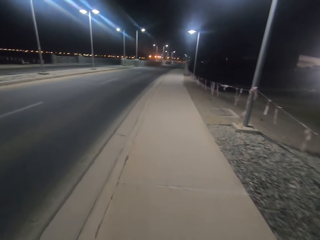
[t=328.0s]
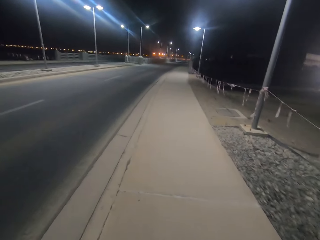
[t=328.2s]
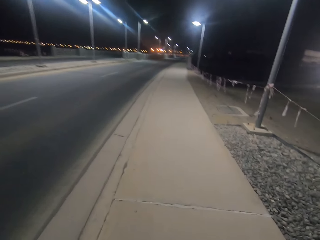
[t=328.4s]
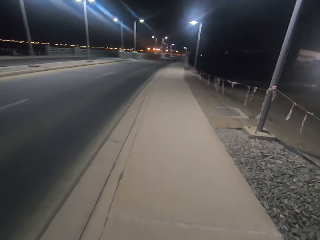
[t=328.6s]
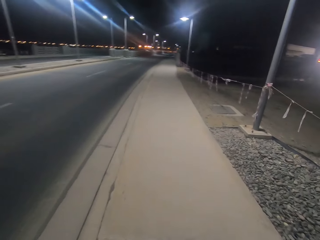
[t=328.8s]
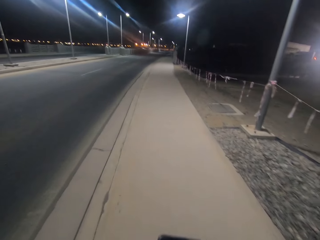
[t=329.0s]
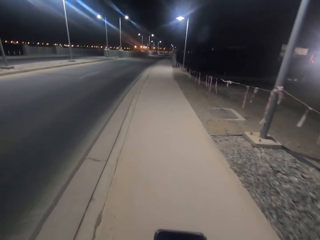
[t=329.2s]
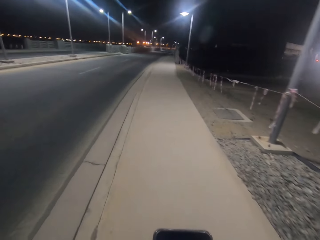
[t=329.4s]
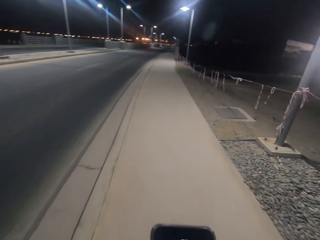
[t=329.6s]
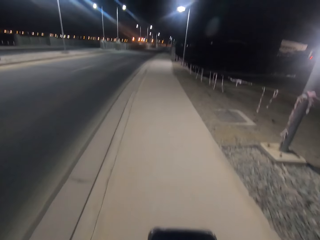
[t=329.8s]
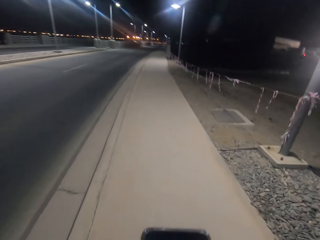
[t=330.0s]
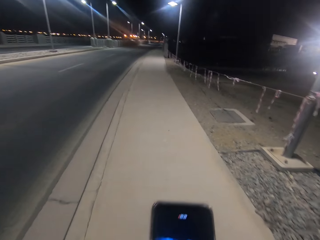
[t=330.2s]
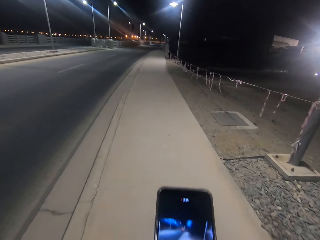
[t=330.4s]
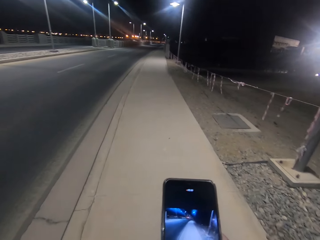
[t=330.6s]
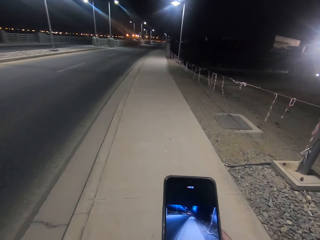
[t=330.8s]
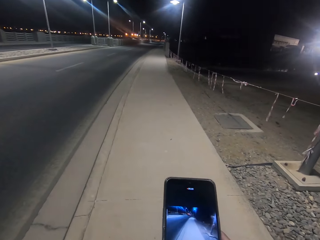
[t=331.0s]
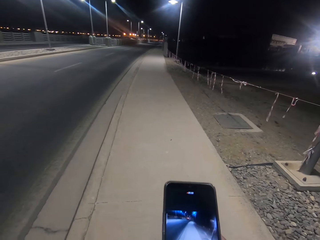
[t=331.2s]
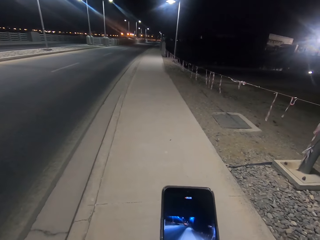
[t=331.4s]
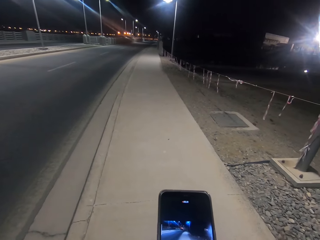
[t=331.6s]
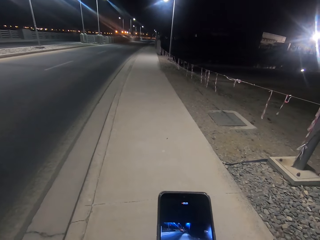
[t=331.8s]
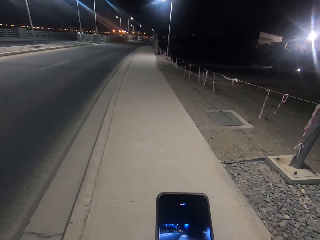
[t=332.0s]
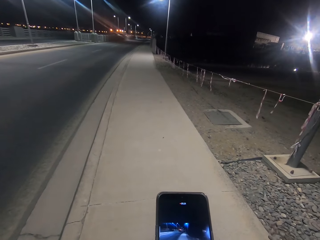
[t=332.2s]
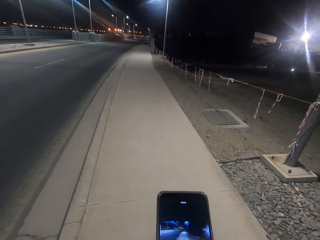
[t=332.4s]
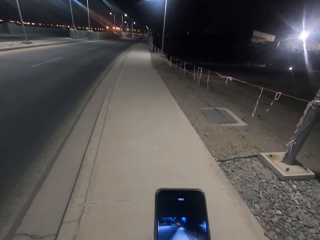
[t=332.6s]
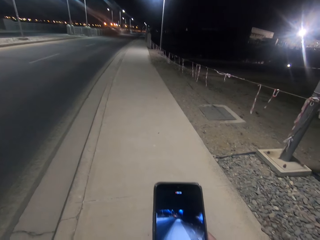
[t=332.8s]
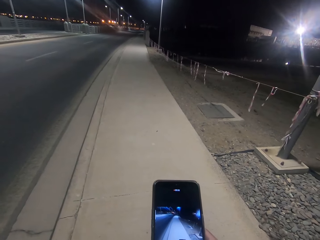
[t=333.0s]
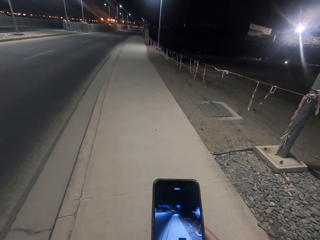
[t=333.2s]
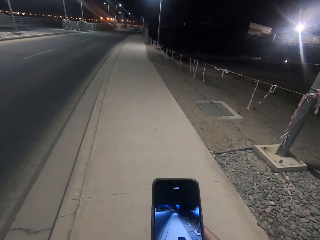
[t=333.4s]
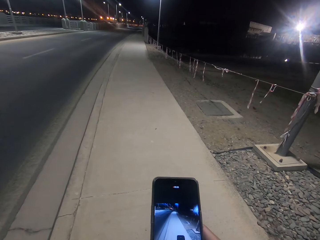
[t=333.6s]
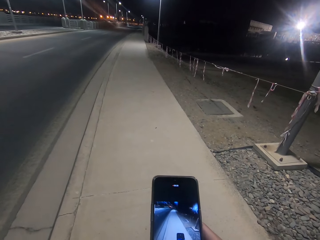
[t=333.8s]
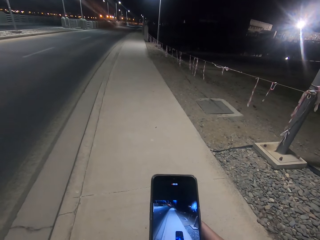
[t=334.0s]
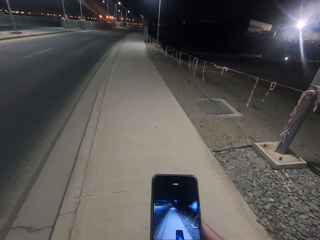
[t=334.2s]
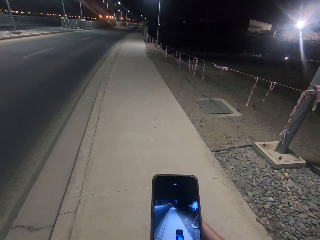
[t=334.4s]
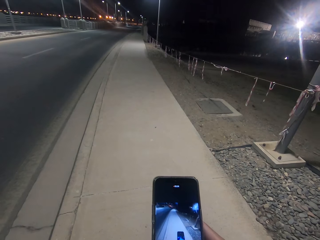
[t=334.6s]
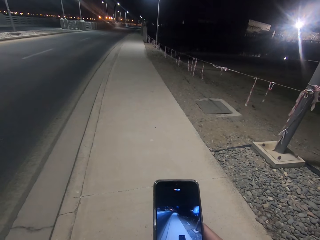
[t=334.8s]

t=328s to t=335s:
The camera wearer uses the phone.

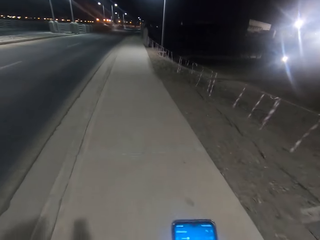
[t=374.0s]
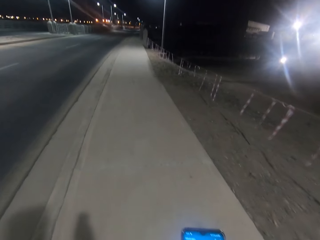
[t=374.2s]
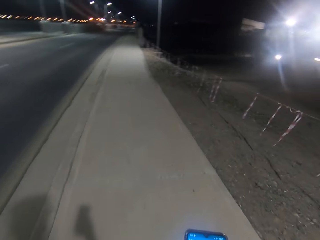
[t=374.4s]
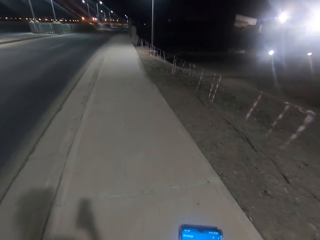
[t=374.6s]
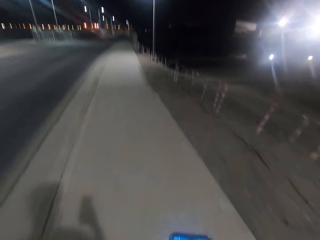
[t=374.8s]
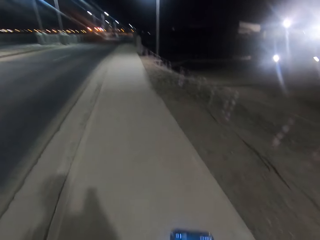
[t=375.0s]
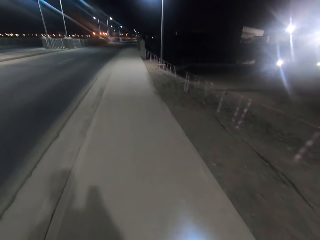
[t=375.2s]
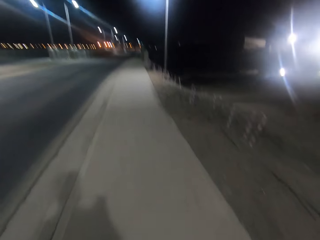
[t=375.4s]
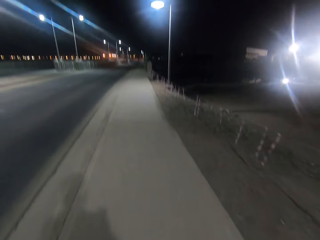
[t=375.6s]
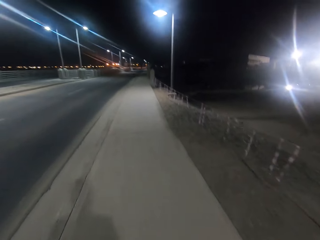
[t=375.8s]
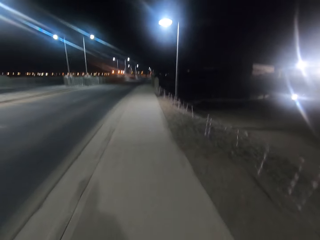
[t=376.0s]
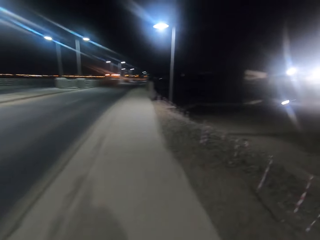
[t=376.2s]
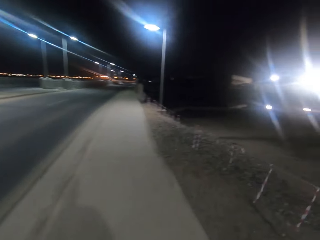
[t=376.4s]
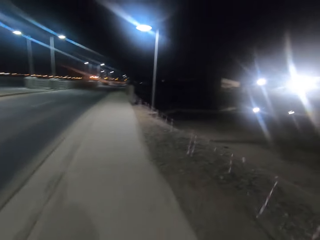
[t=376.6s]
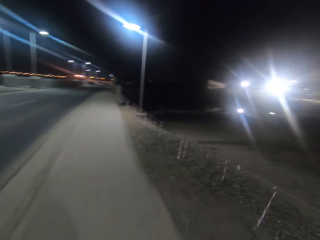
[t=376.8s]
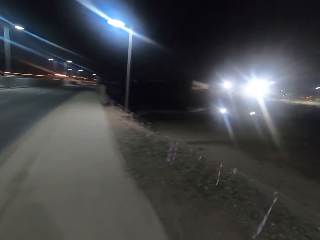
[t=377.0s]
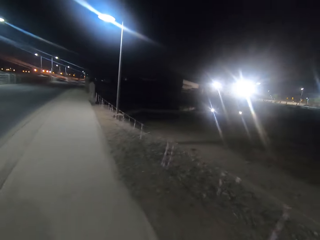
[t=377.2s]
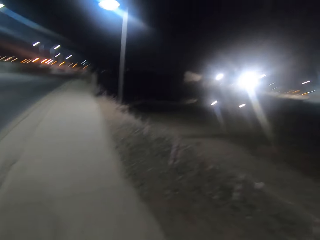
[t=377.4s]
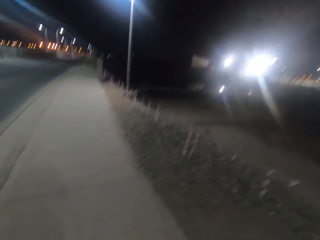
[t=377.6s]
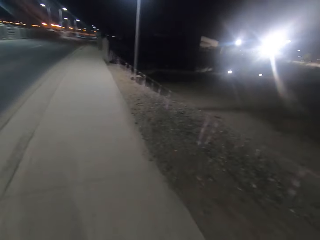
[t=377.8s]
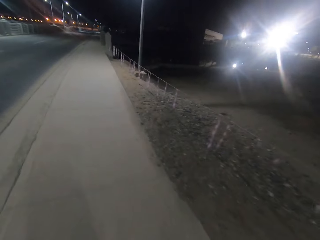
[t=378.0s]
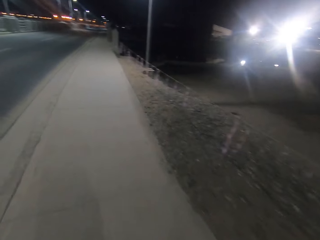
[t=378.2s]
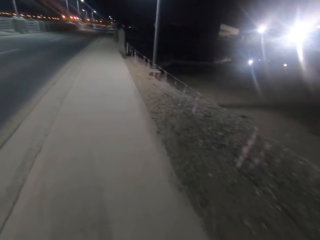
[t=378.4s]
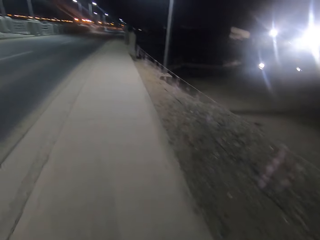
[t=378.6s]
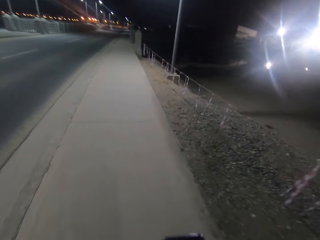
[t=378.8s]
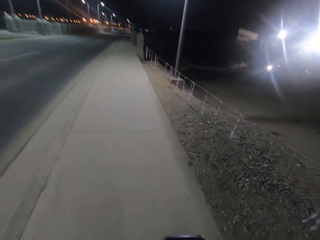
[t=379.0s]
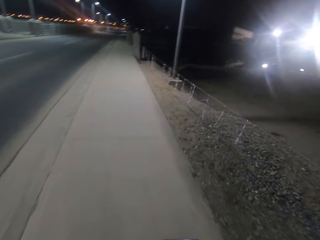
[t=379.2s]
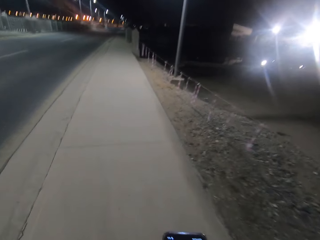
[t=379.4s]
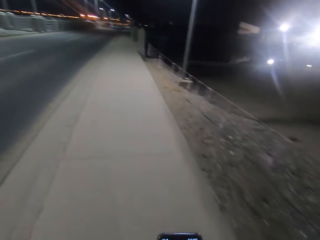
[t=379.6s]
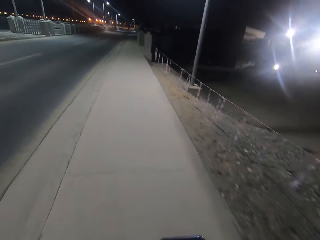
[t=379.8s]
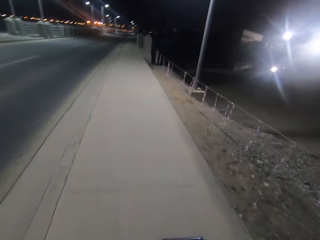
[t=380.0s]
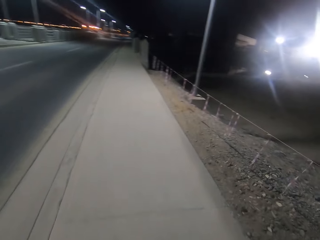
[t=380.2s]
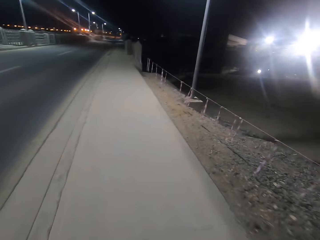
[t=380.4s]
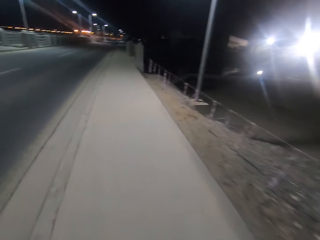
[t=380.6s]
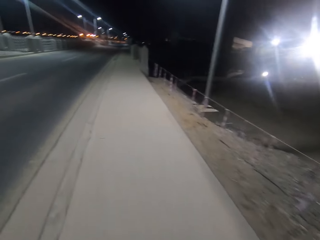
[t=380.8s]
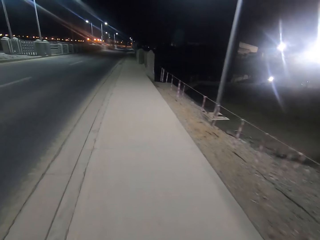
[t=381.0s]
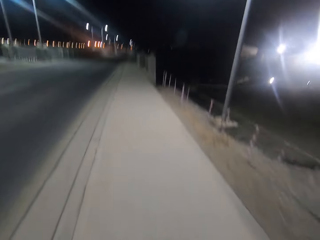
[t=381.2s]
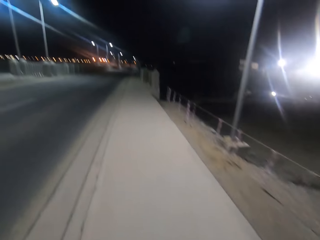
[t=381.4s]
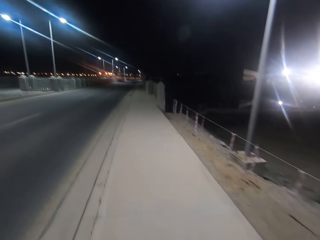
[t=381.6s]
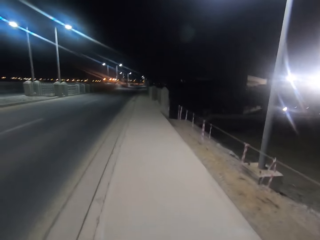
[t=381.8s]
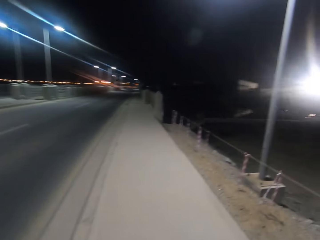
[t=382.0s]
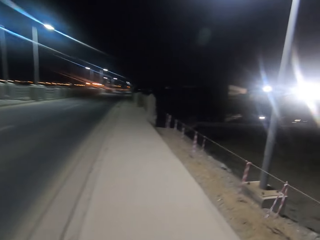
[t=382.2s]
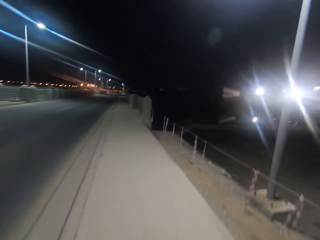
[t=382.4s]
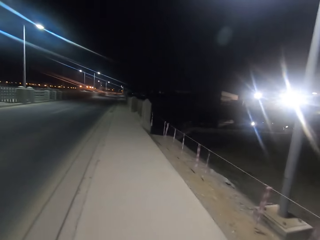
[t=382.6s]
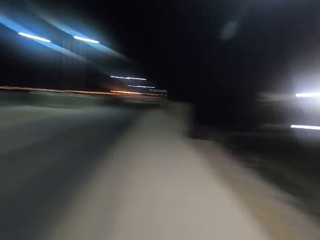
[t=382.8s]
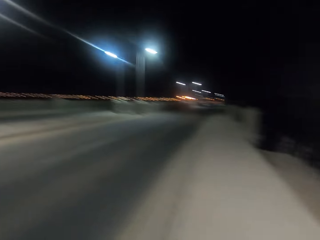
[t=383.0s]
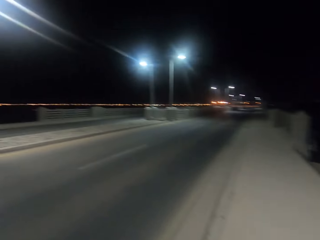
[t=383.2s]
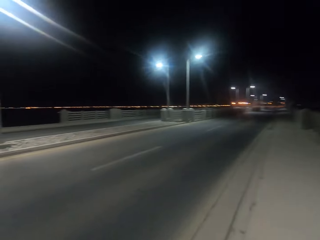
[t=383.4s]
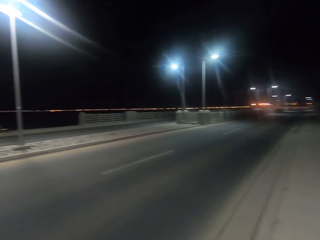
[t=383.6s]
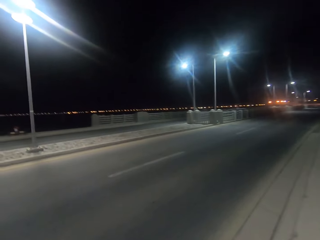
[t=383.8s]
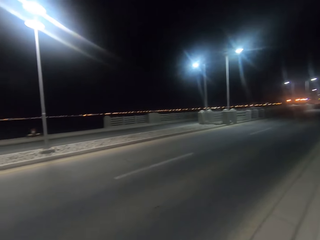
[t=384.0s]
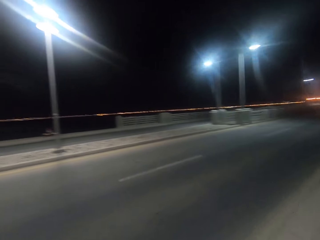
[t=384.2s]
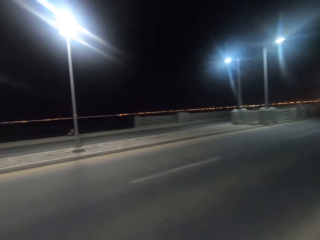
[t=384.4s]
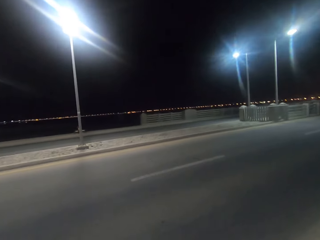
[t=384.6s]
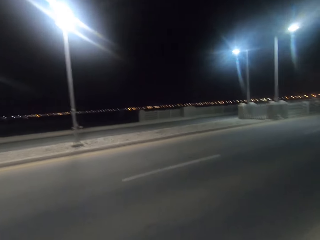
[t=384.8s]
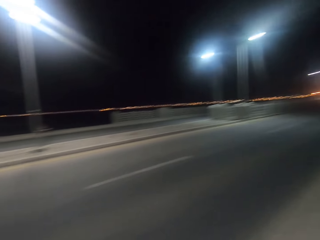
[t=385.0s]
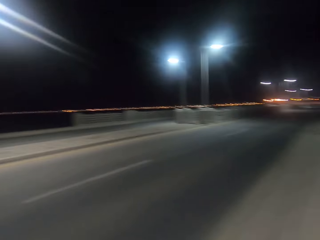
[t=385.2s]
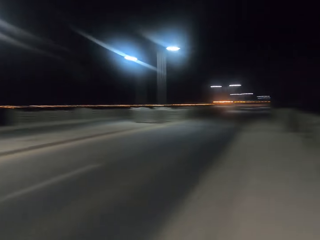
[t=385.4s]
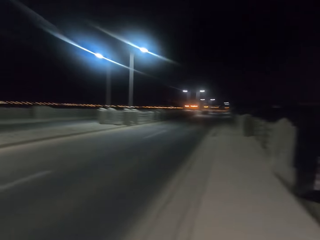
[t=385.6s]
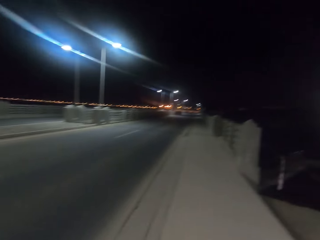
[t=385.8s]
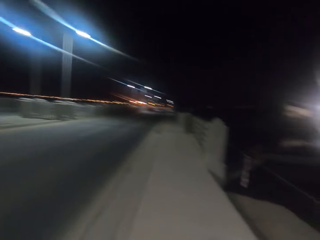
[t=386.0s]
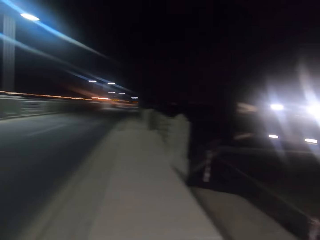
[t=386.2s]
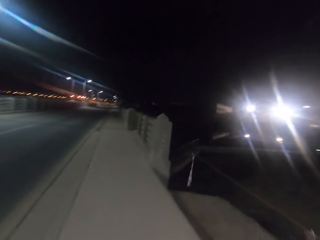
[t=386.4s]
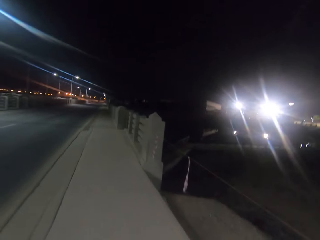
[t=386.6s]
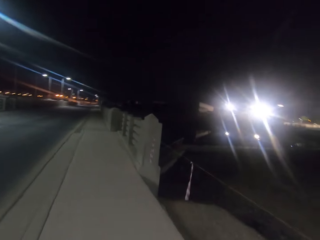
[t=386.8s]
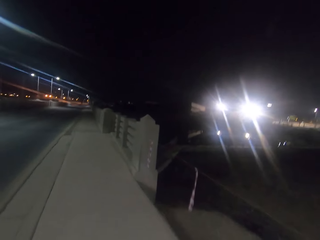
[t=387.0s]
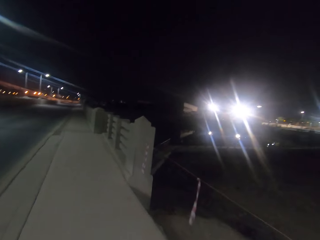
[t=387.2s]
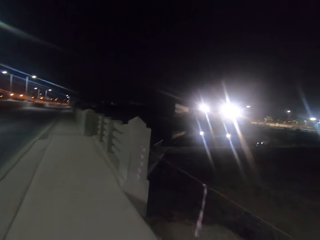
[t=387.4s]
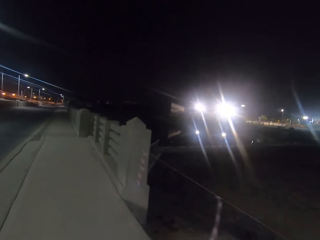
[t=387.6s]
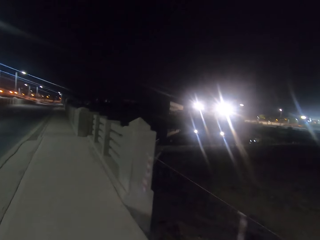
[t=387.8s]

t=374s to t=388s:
The camera wearer walks on the sidewalk. They look around. They walk on the sidewalk.
